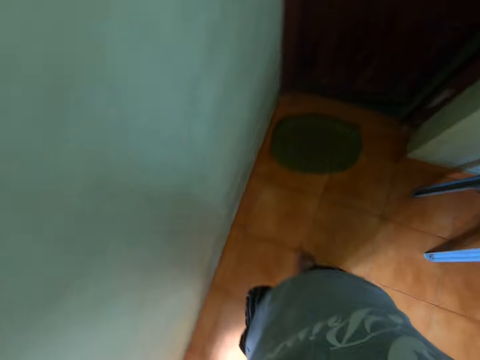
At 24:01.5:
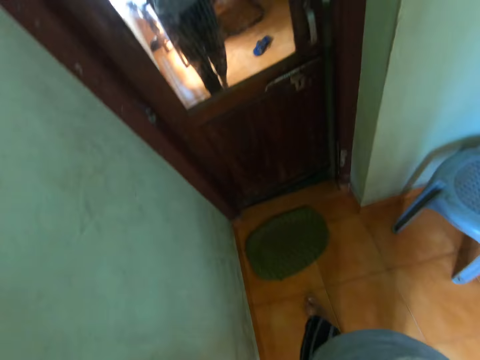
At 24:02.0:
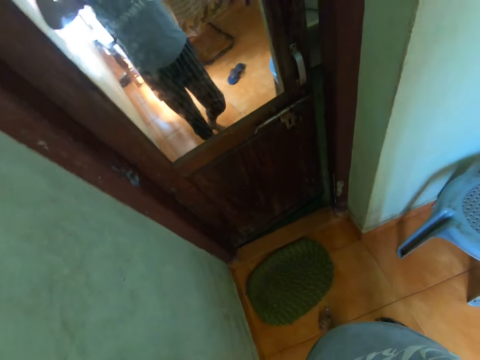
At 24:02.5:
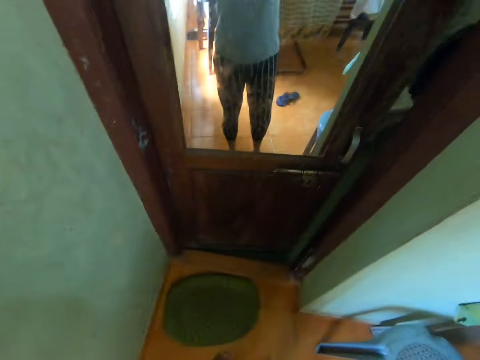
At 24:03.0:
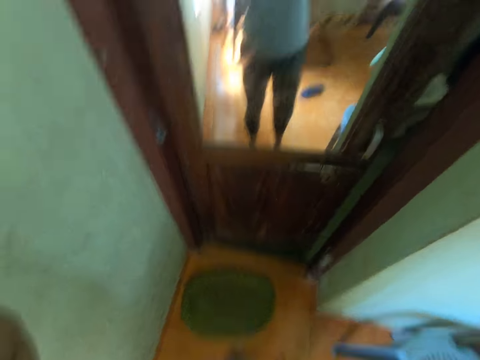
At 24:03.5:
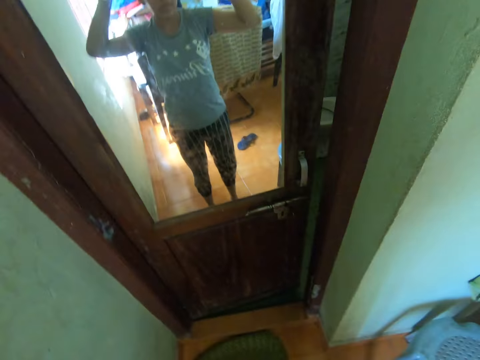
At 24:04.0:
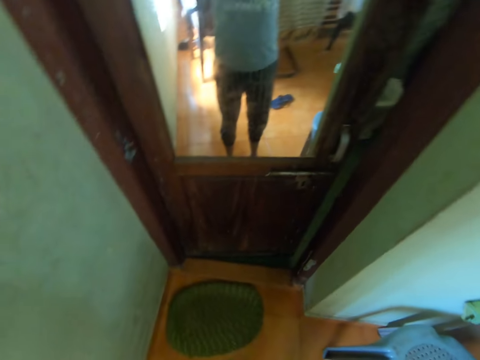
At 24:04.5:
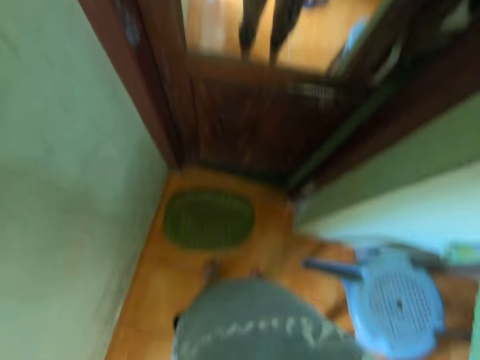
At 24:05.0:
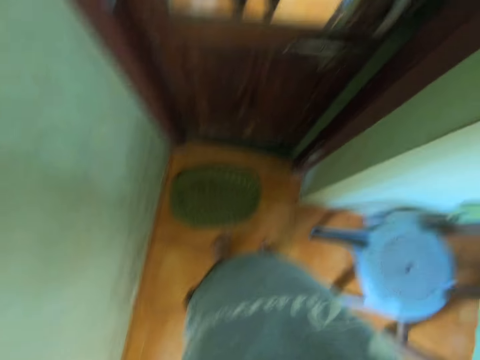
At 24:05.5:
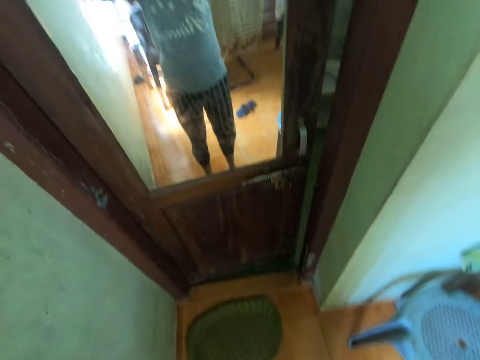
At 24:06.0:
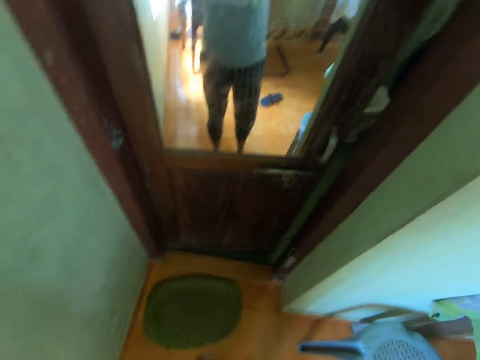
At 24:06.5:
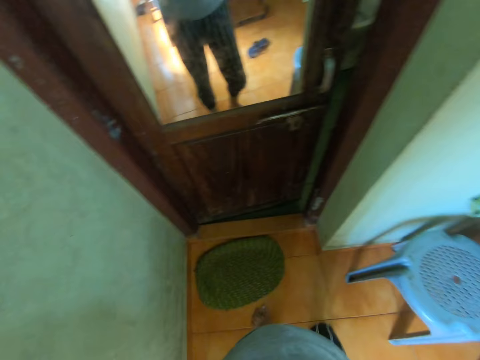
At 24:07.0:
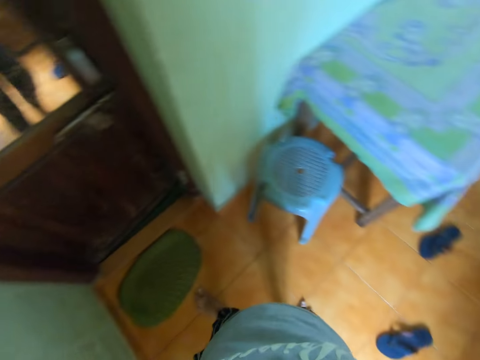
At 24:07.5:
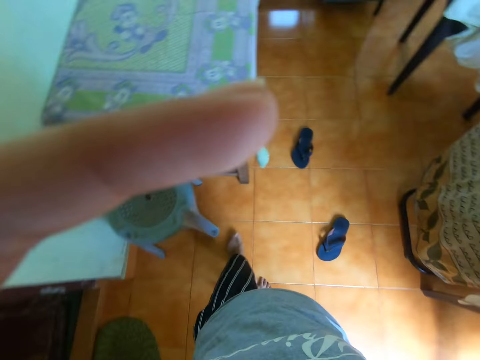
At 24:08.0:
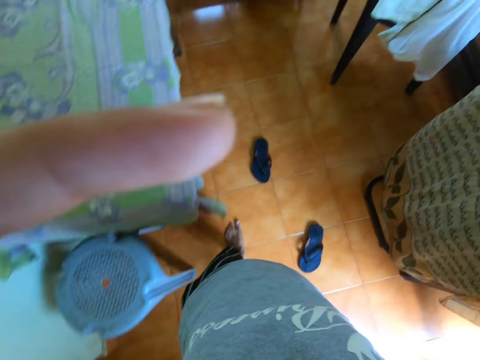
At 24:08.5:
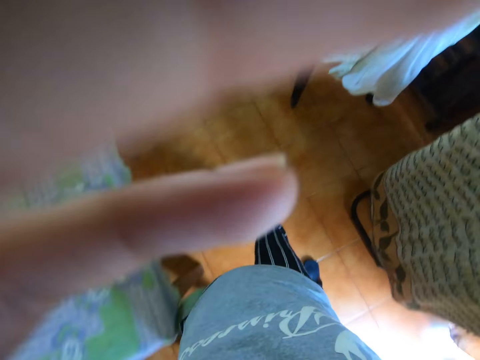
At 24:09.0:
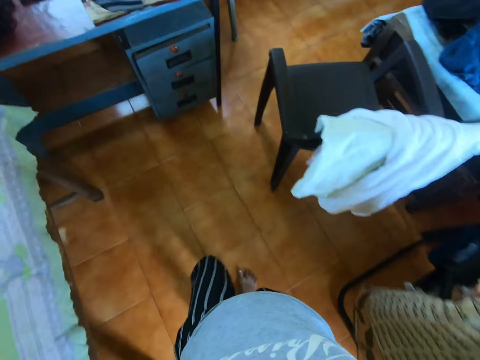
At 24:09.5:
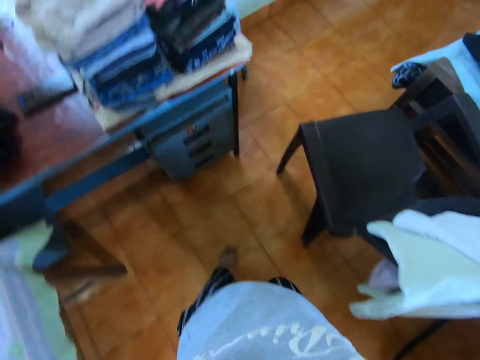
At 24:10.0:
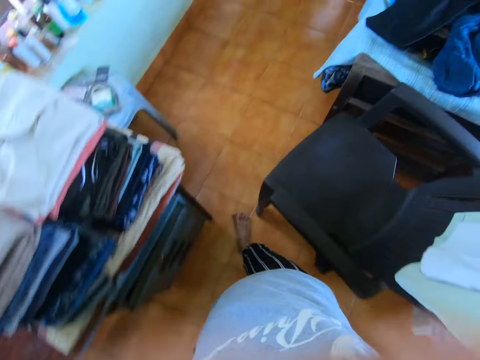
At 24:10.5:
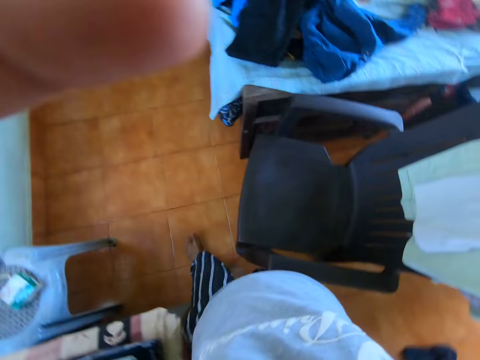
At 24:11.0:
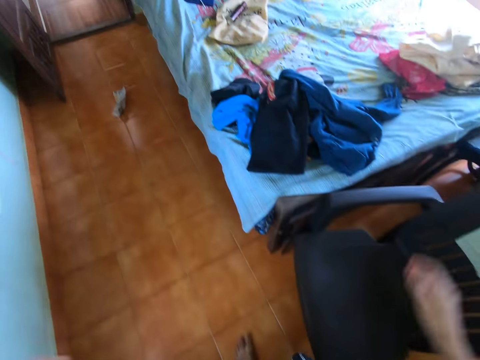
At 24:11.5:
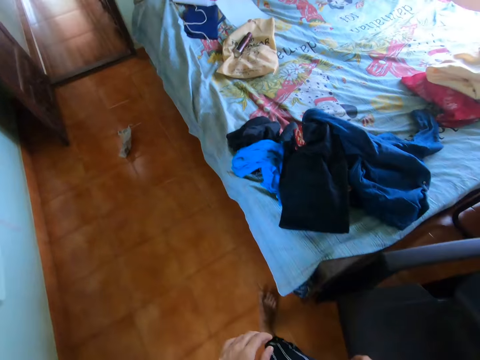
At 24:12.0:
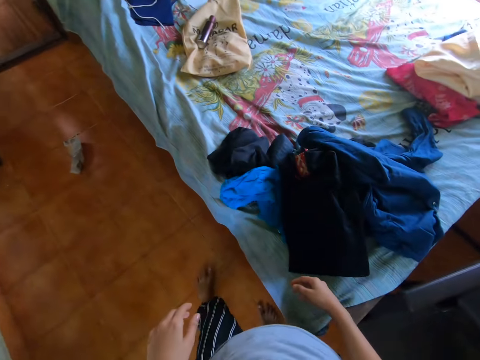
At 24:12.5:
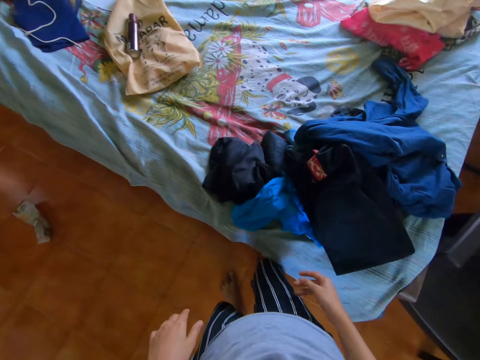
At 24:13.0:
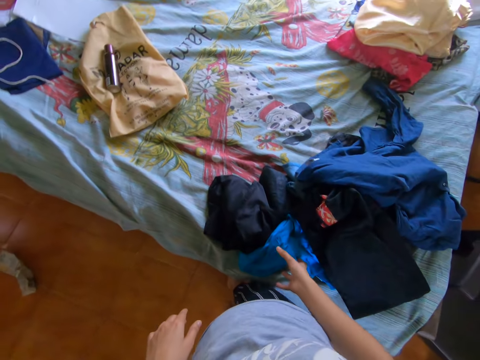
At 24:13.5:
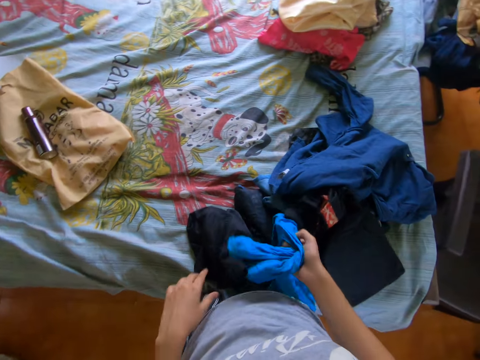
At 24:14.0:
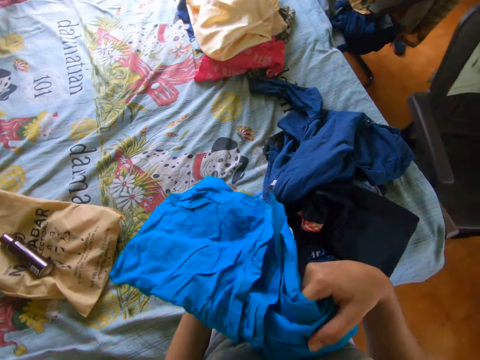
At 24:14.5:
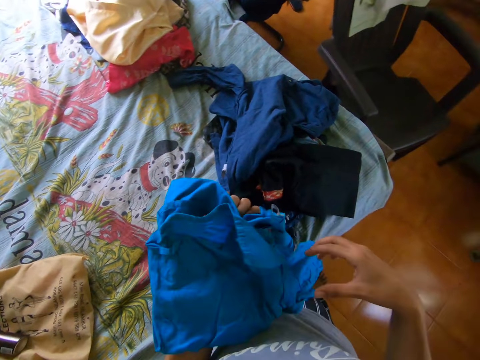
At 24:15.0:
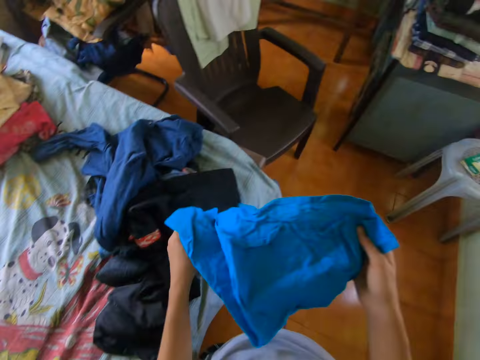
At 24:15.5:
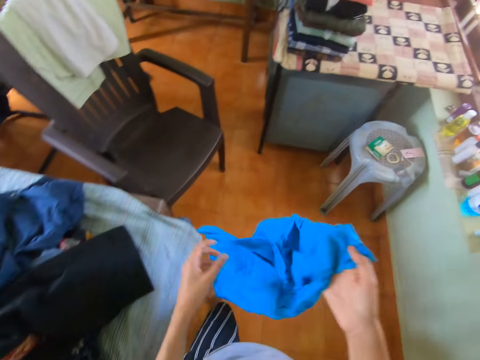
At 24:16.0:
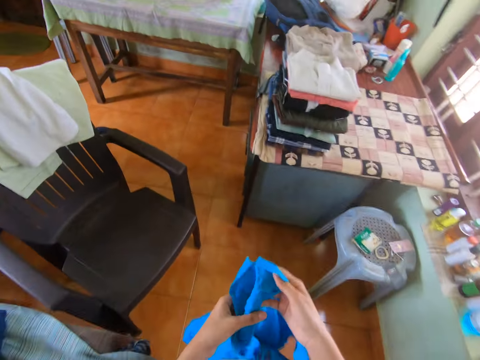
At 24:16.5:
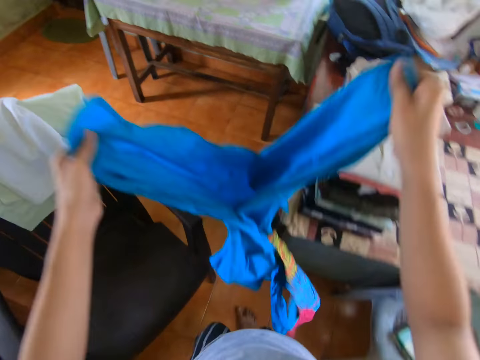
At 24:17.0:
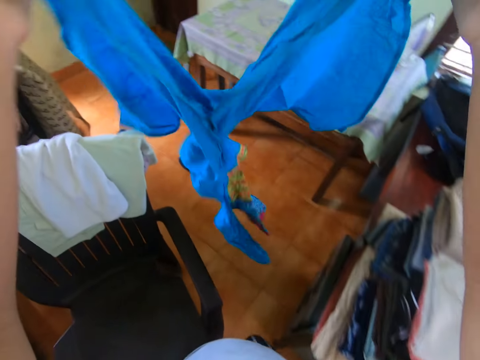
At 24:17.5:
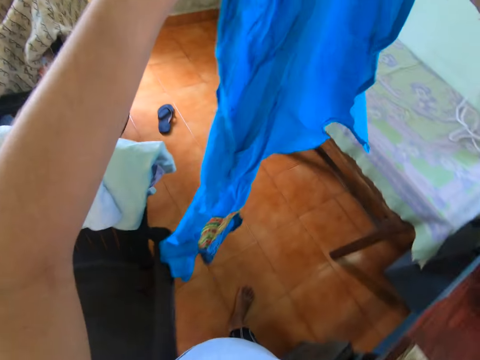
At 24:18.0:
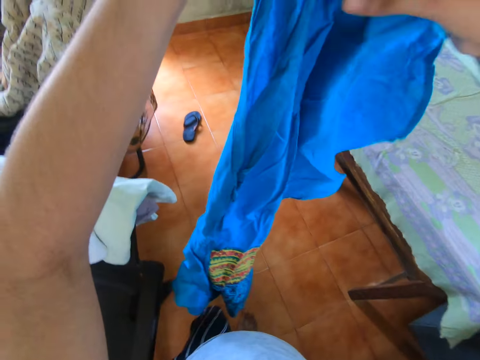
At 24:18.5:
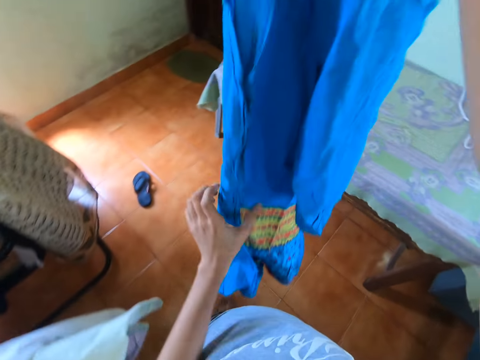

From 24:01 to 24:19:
The camera wearer adjusts the camera. She moves her left finger. She walks along the house. She picks a dress from a bed with her right hand. She passes the dress from her right hand to her left hand. She unfolds the dress with both hands. She lifts up the dress.

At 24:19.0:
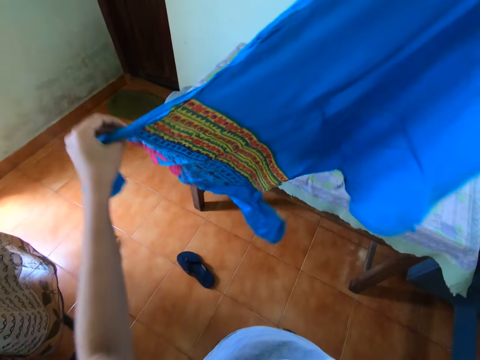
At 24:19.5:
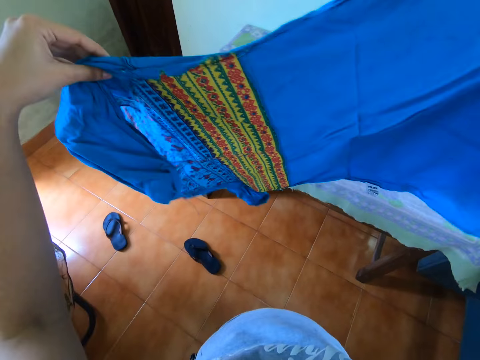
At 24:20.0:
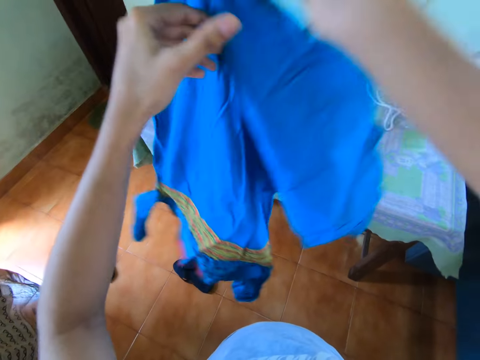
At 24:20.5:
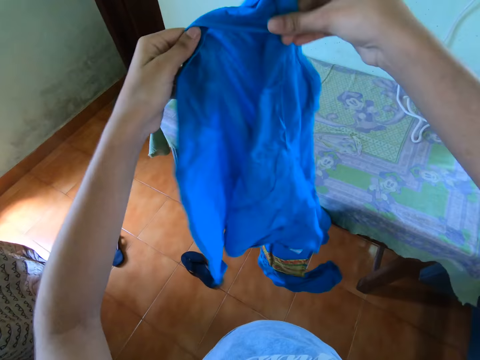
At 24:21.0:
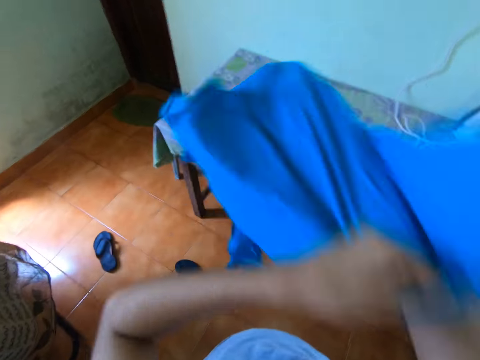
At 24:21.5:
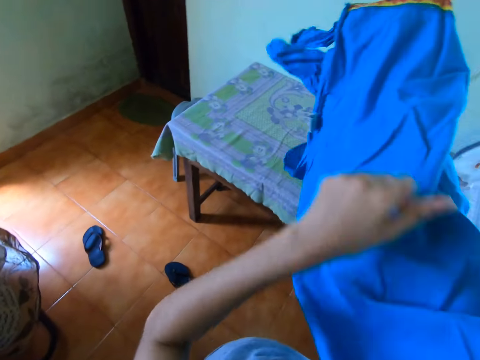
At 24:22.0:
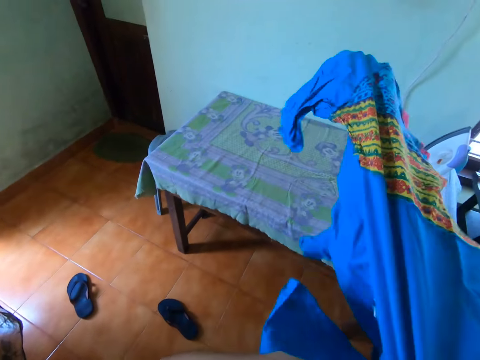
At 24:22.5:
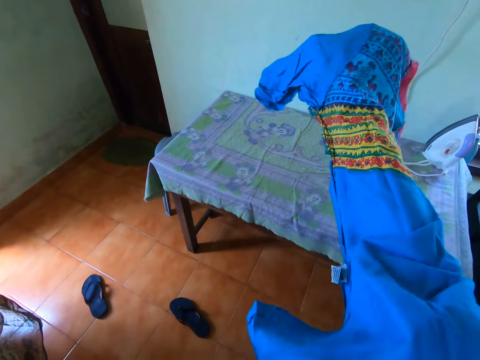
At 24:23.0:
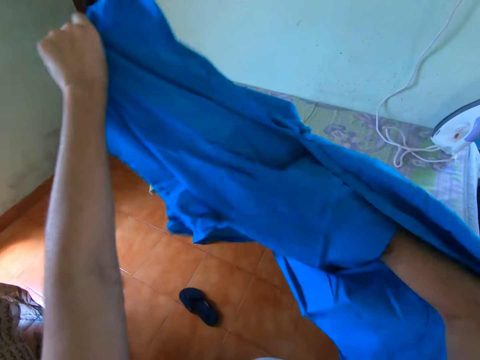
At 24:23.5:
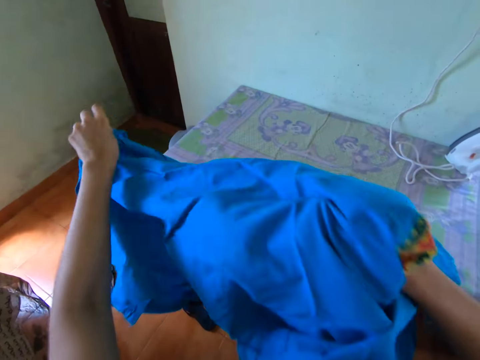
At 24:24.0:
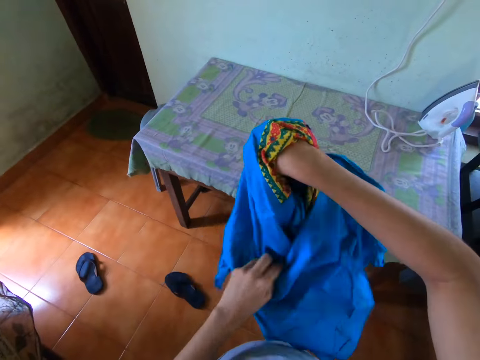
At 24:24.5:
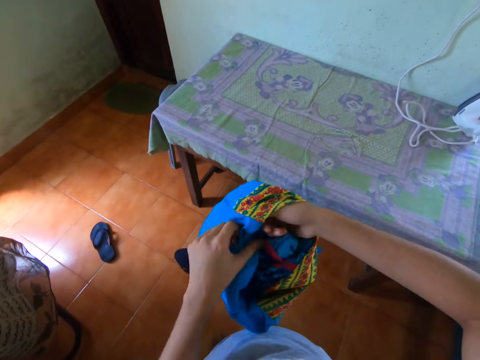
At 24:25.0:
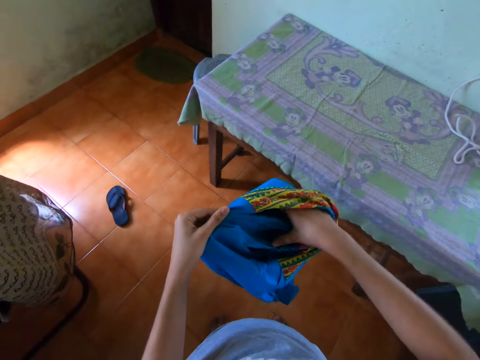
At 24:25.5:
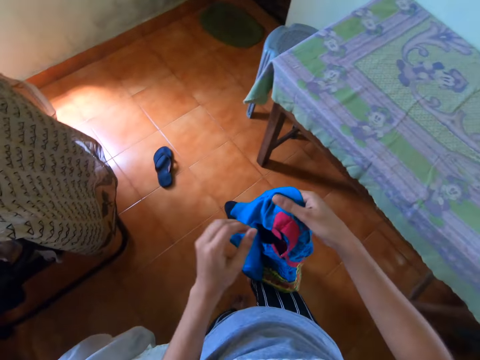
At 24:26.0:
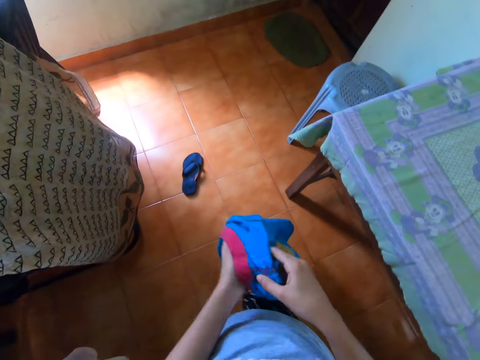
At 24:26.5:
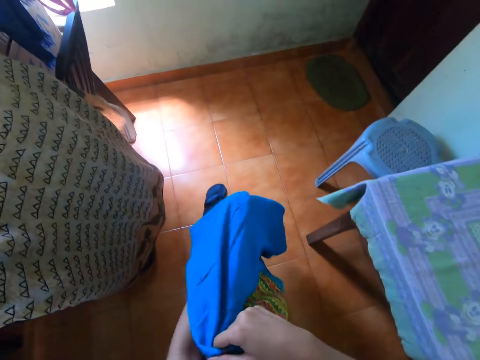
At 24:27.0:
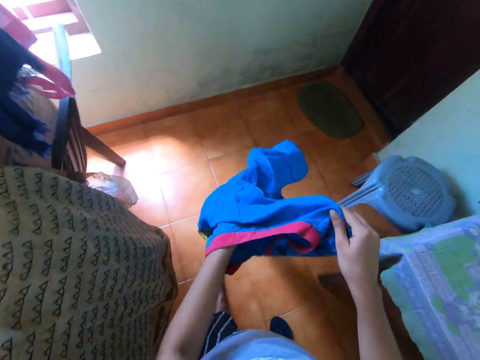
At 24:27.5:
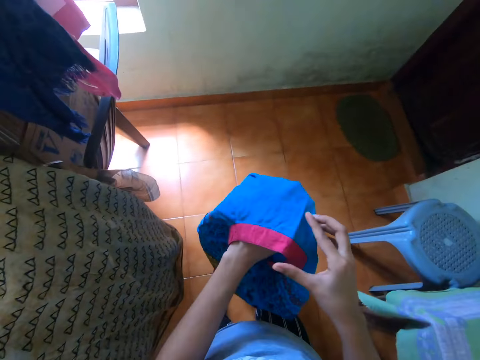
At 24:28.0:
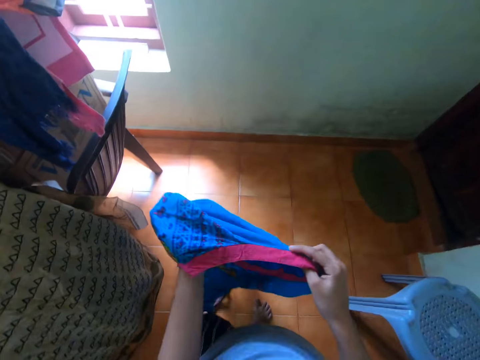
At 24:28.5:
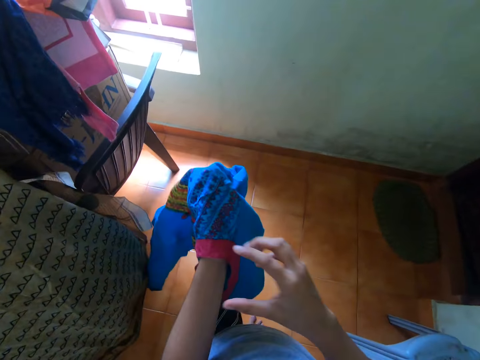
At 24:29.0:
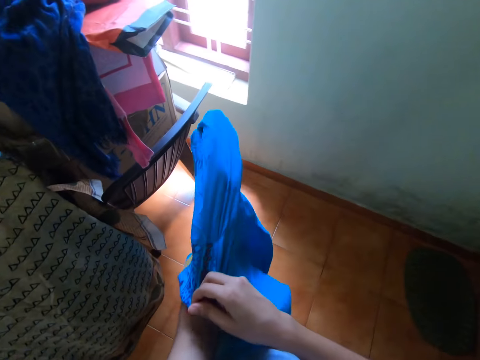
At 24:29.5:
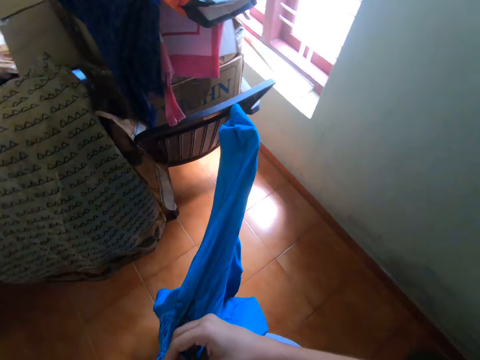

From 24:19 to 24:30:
The camera wearer straightens the dress. They flip the dress with both hands. They turn the dress. They straighten the dress with both hands.
